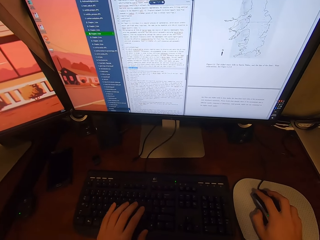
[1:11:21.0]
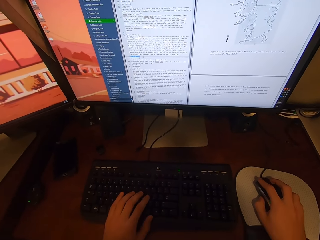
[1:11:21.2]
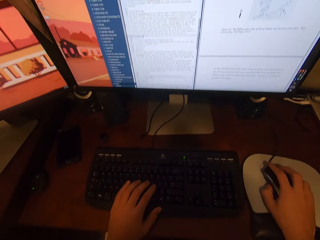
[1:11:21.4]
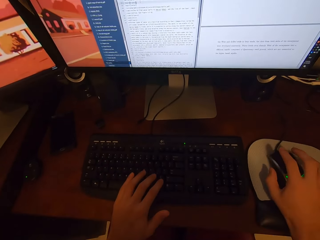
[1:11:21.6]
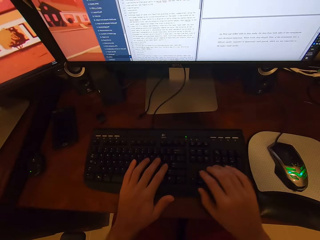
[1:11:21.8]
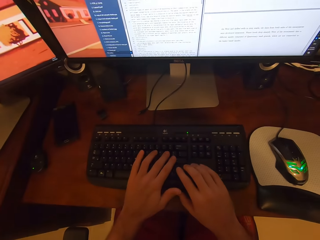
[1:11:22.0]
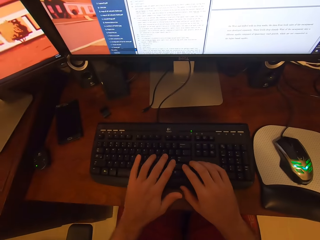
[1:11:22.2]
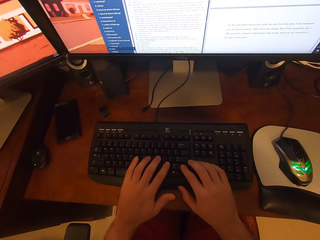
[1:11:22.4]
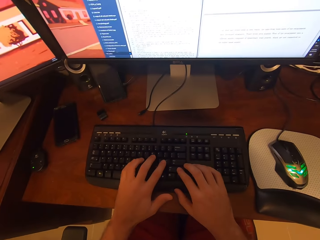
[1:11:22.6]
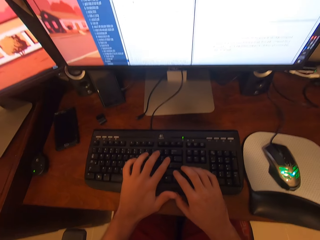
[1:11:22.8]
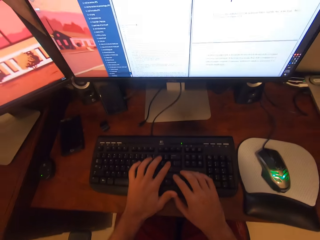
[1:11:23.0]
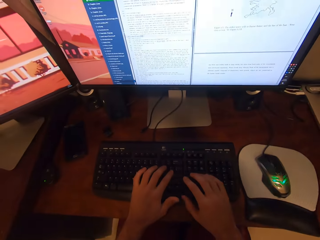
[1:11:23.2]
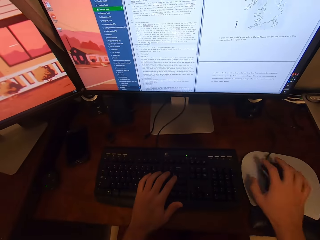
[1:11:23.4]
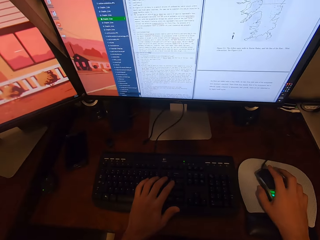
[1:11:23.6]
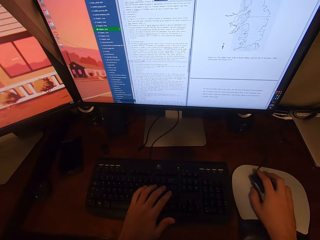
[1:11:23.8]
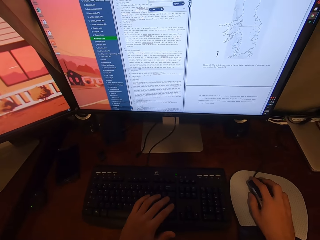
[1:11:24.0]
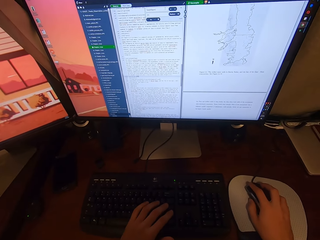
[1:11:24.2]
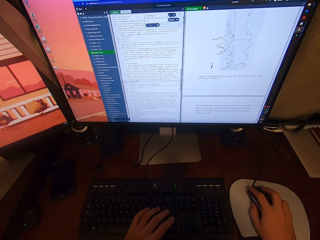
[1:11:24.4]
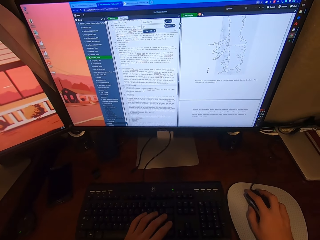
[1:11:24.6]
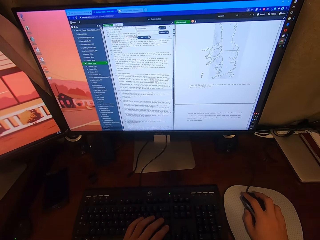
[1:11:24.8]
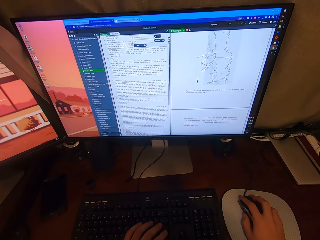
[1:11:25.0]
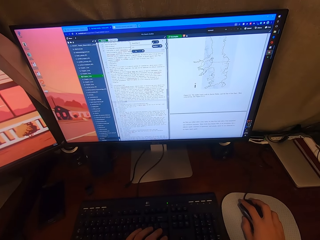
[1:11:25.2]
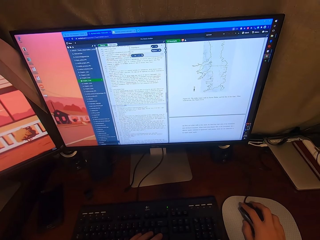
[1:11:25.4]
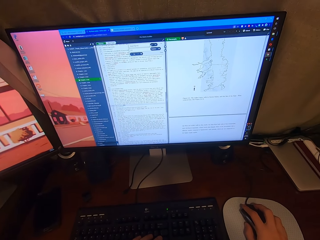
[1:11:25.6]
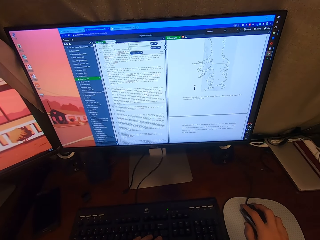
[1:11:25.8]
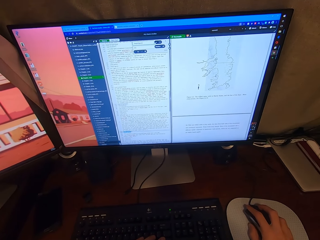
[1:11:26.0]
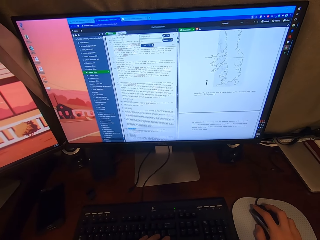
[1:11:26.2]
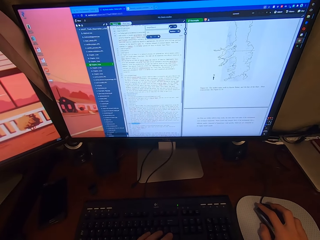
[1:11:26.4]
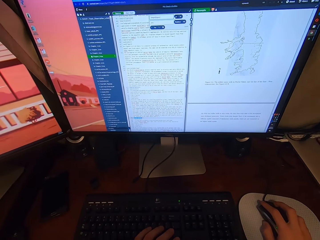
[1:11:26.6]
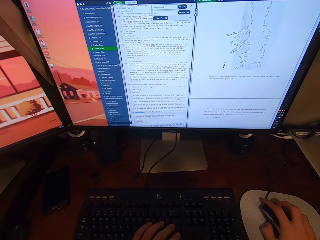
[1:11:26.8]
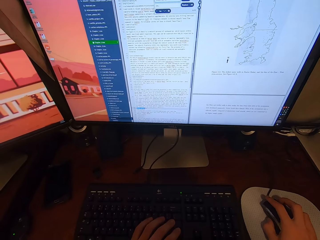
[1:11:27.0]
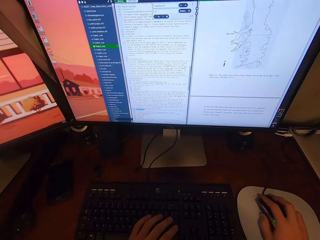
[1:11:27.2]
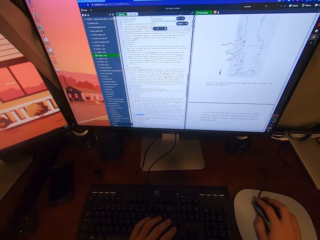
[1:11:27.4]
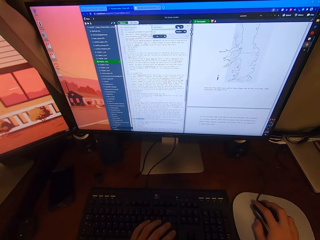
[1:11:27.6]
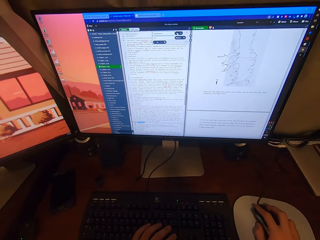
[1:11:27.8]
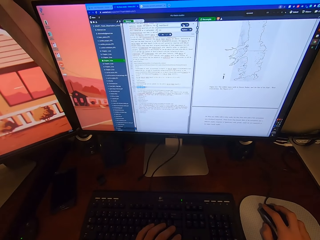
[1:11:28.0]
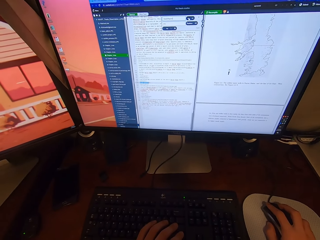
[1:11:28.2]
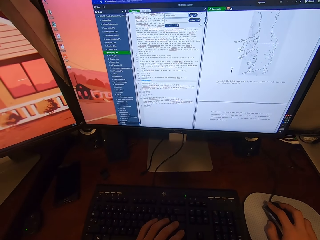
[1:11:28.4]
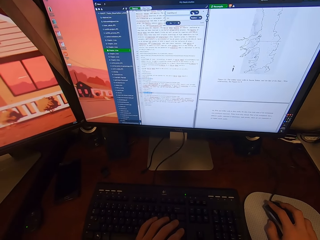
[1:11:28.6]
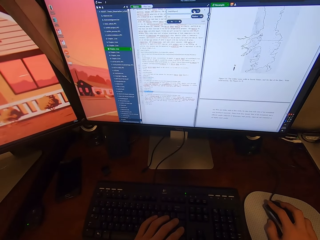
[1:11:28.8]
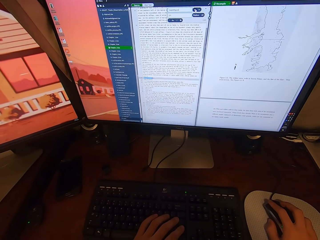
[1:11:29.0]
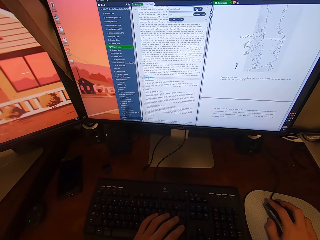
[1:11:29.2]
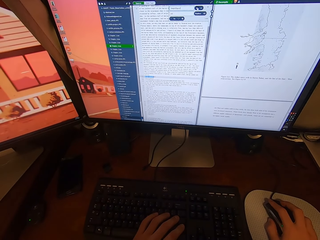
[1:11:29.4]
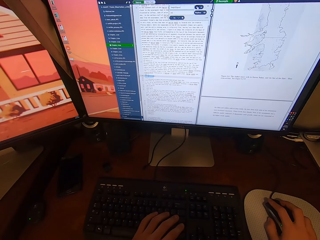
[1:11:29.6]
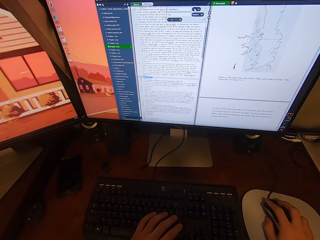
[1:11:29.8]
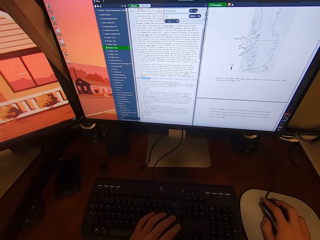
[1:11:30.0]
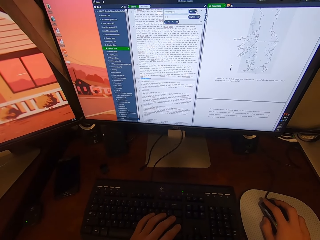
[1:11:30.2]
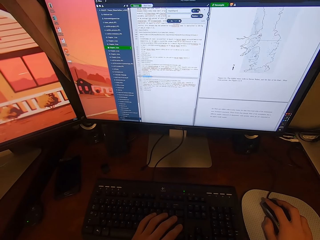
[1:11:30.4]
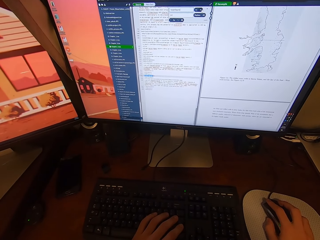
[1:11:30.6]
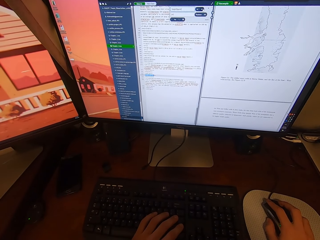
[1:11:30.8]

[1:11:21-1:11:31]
The camera wearer lifts his right hand from a mouse. He touches a keyboard with his right hand. He types on the keyboard with his hands. He lifts his right hand from the keyboard. He touches the mouse with his right hand. He operates a desktop with the mouse.

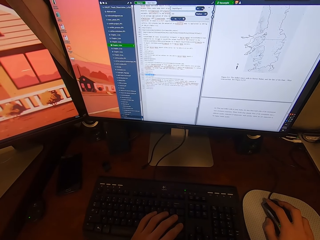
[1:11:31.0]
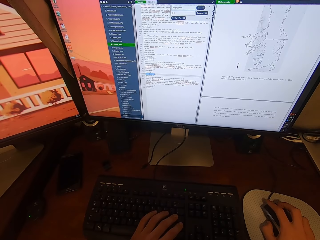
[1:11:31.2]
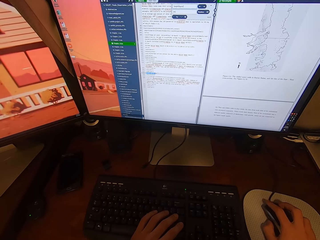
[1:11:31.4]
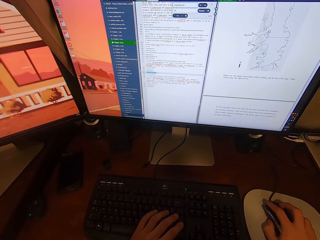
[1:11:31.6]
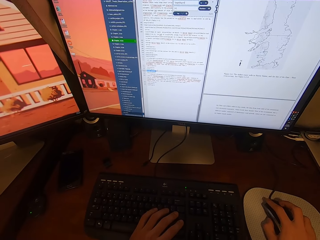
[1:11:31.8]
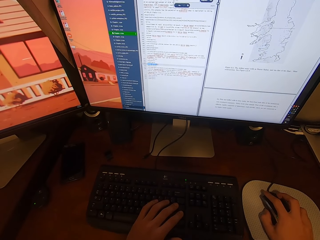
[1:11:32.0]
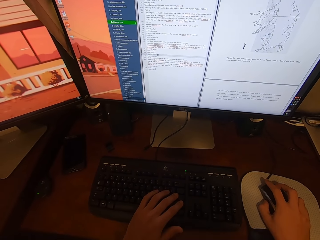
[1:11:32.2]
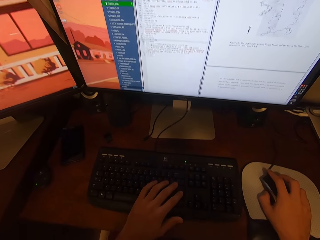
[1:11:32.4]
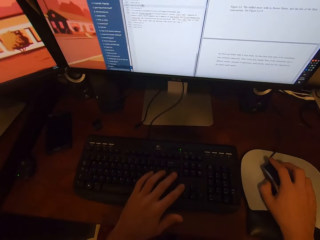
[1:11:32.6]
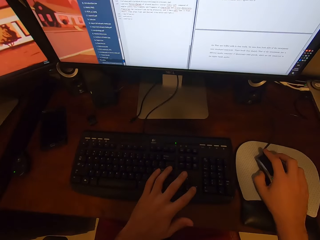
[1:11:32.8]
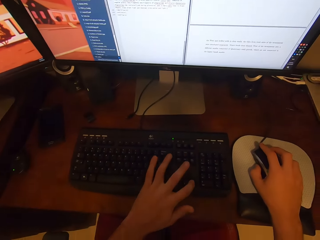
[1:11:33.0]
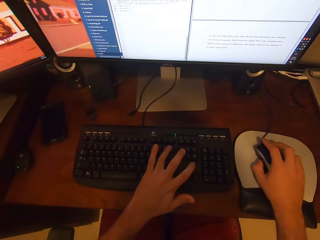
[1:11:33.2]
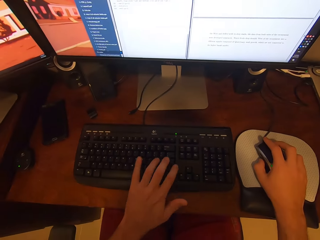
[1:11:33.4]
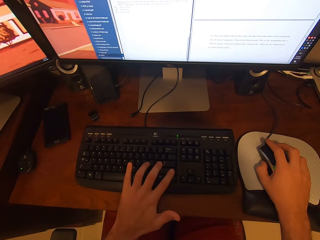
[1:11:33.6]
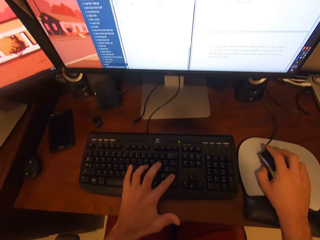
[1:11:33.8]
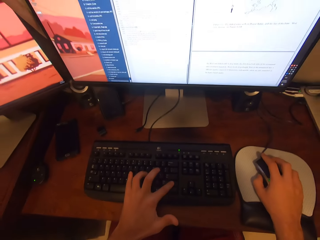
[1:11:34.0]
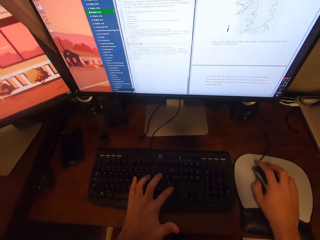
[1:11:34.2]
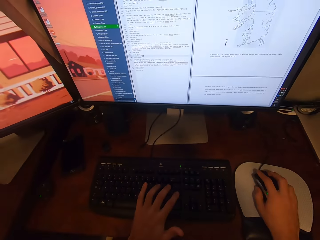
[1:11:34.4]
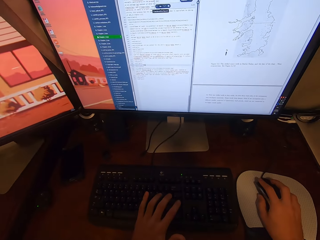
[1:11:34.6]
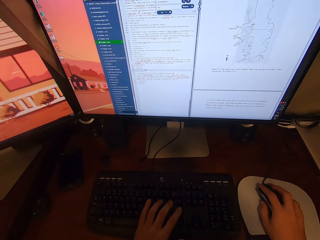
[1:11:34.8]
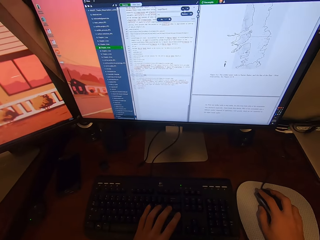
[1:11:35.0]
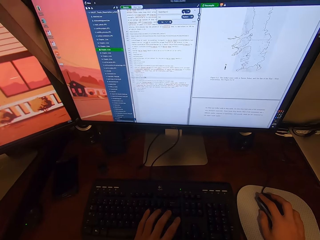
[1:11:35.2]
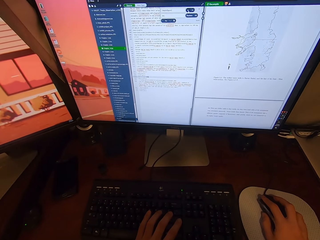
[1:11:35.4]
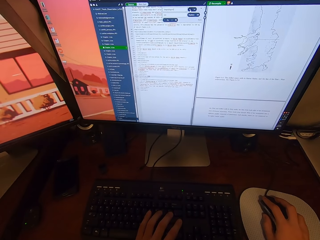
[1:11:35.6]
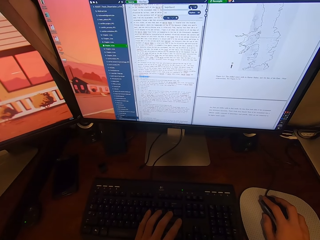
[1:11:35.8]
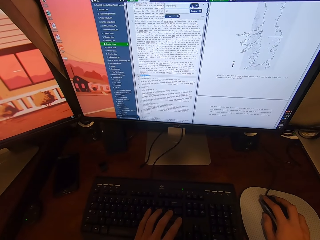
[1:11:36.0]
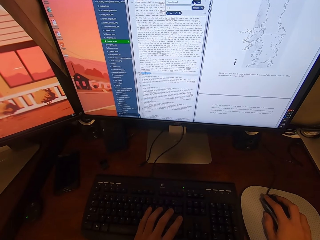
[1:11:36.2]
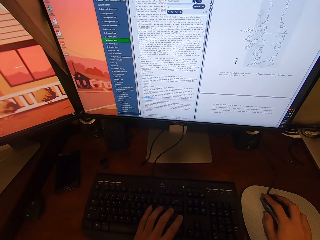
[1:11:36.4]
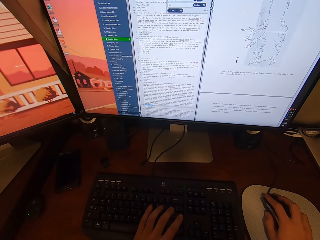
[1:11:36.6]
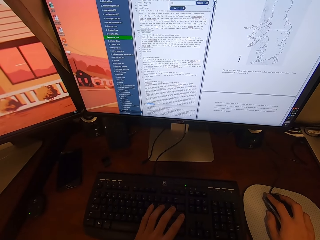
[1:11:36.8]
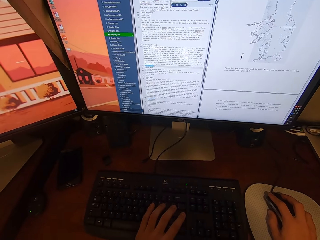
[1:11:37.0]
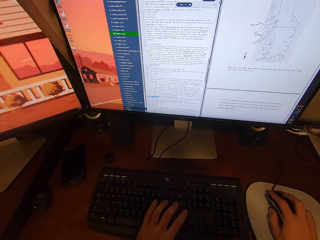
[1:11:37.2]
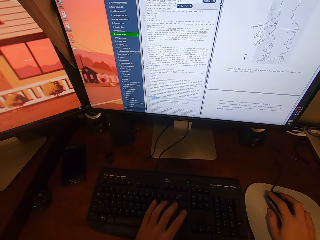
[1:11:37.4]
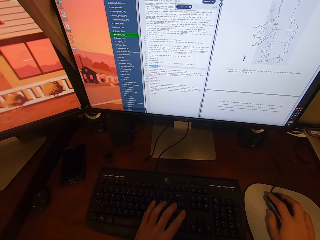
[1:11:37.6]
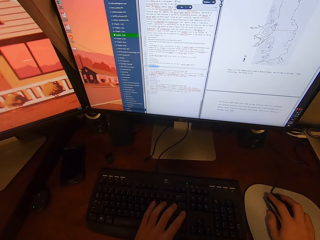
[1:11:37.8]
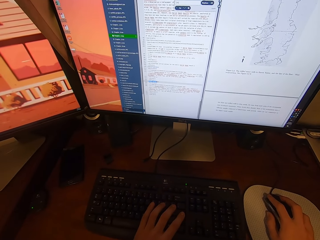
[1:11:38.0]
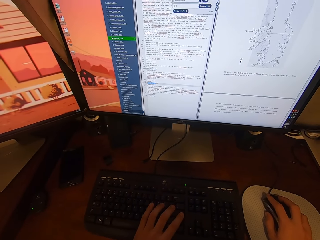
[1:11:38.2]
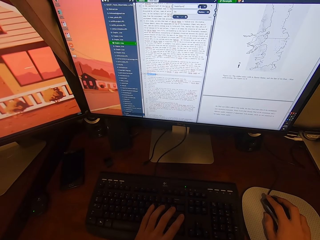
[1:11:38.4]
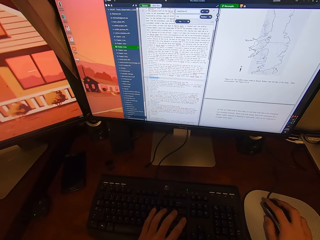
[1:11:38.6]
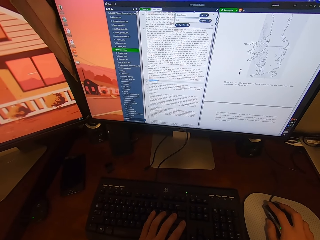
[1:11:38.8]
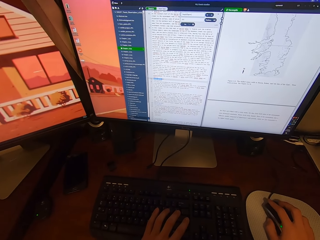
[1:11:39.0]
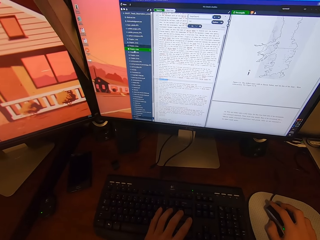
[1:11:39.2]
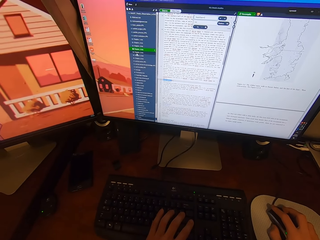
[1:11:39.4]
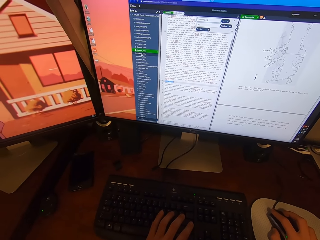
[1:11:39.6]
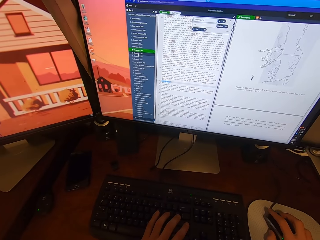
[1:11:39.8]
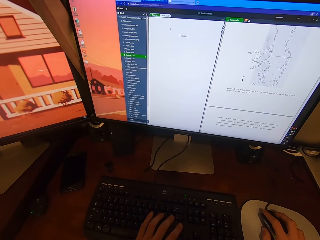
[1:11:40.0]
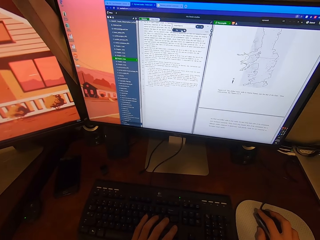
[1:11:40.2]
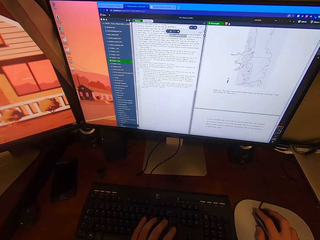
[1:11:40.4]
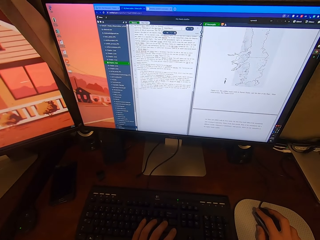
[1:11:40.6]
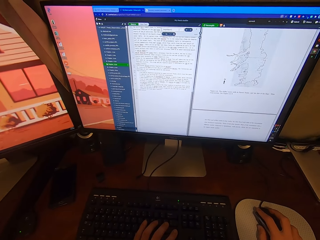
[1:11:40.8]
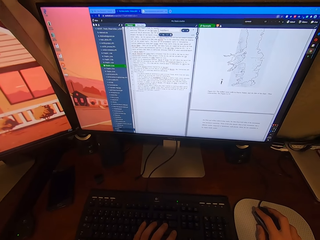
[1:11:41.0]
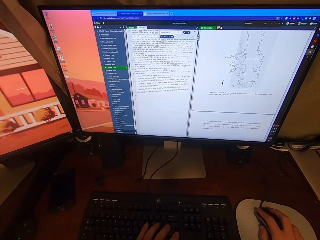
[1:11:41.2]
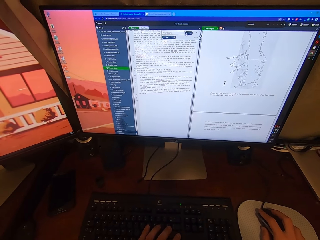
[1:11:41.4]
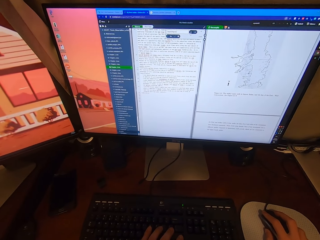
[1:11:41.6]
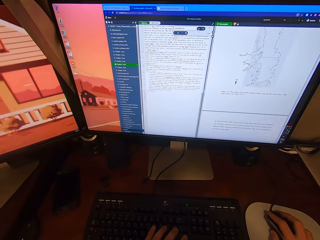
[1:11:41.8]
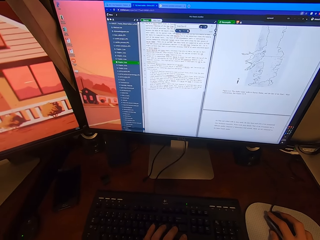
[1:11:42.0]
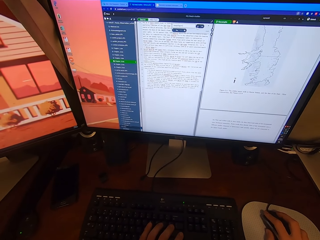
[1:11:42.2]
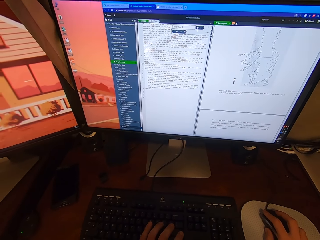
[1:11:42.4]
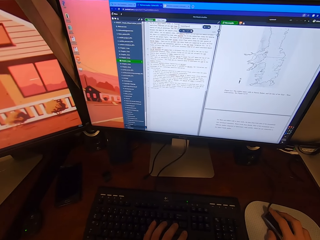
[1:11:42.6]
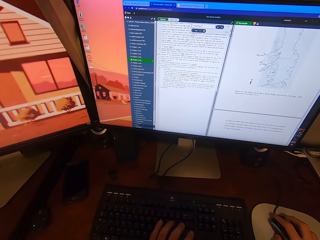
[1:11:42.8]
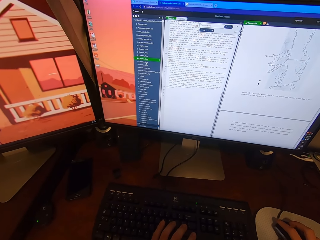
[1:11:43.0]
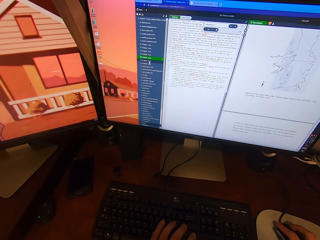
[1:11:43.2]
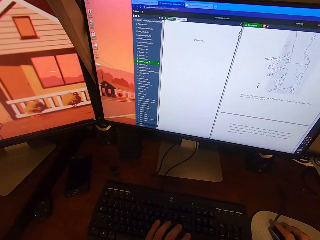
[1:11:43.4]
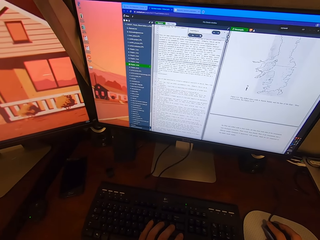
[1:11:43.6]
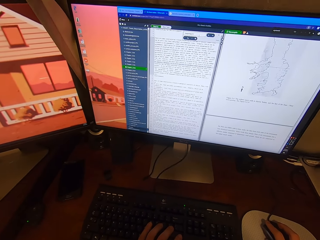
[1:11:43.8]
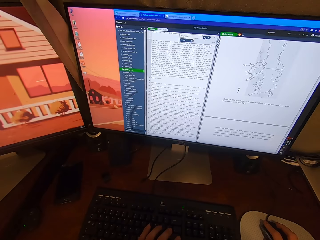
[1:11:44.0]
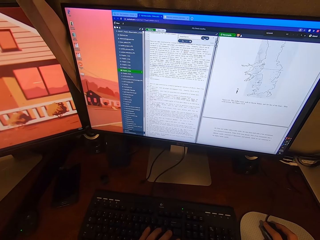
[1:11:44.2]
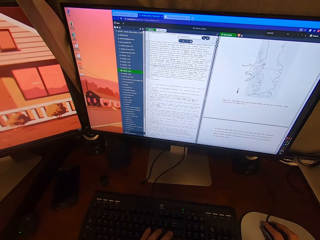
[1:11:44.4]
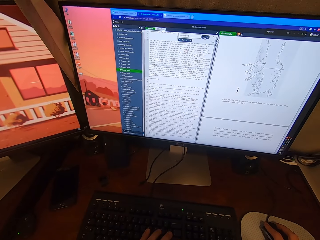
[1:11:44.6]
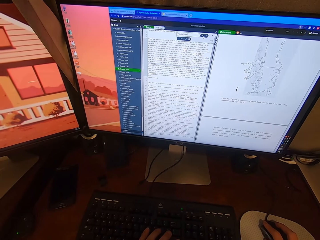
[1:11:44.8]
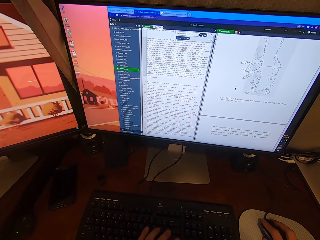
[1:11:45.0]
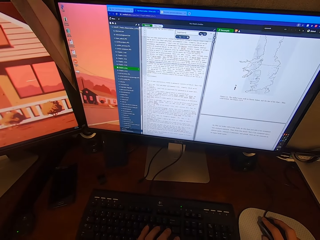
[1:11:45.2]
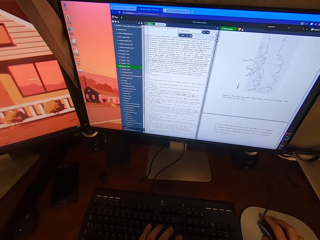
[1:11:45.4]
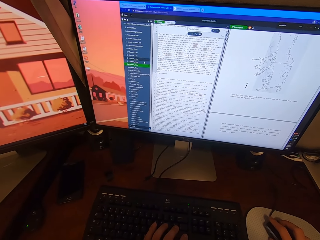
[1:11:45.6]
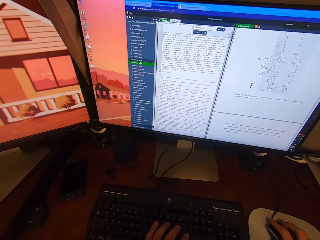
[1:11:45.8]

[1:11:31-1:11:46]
The camera wearer types on a keyboard with his hand. He operates a desktop with a mouse. He adjusts the mouse on a mouse pad. He operates the desktop with the mouse.
